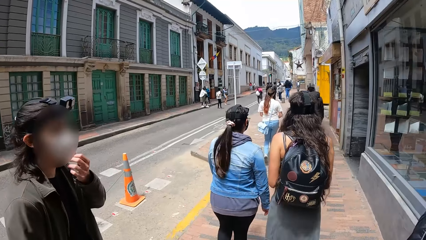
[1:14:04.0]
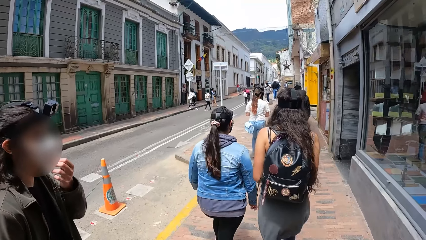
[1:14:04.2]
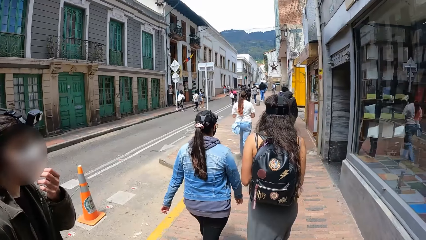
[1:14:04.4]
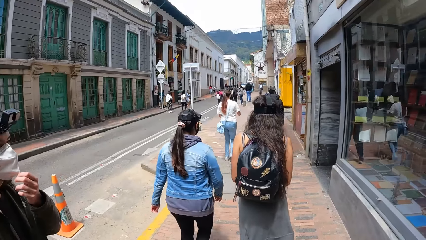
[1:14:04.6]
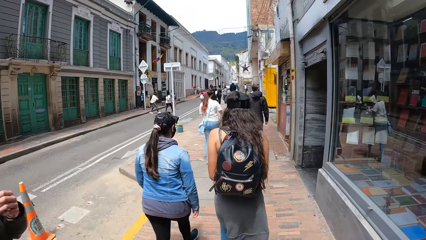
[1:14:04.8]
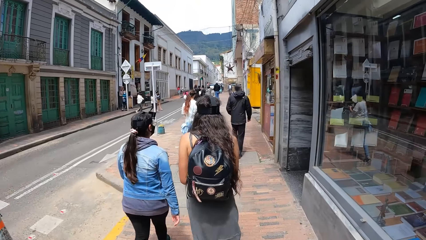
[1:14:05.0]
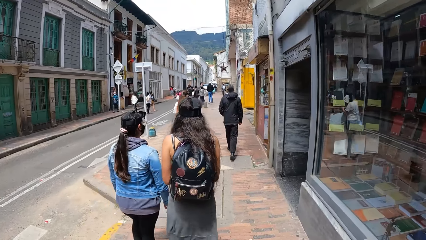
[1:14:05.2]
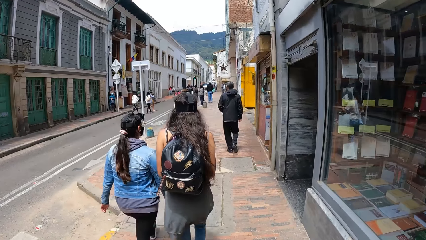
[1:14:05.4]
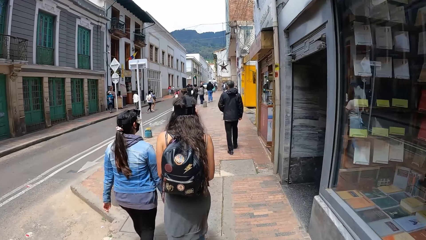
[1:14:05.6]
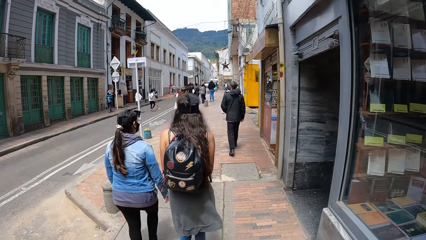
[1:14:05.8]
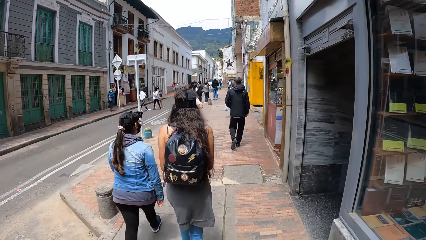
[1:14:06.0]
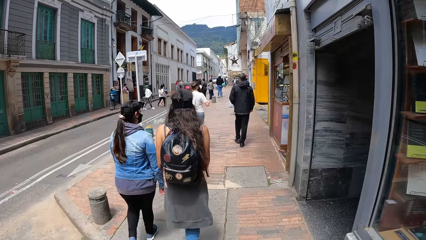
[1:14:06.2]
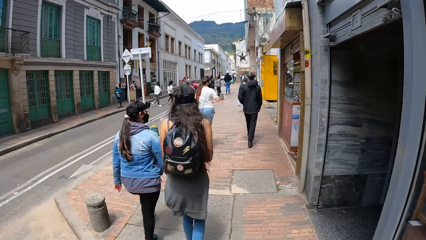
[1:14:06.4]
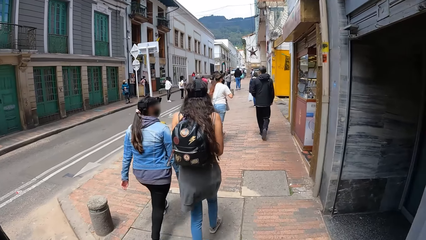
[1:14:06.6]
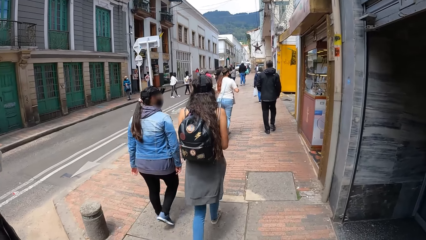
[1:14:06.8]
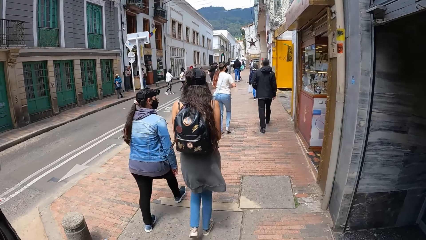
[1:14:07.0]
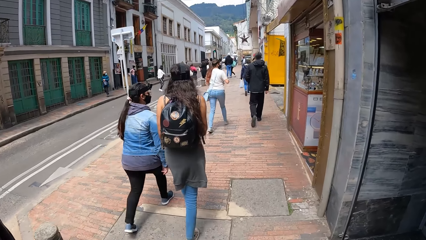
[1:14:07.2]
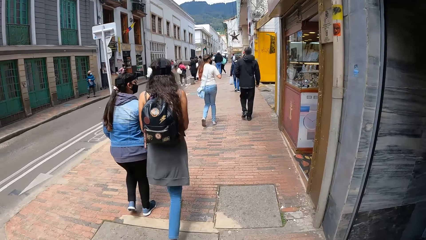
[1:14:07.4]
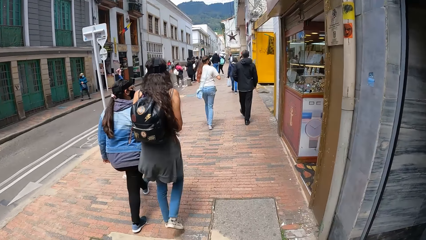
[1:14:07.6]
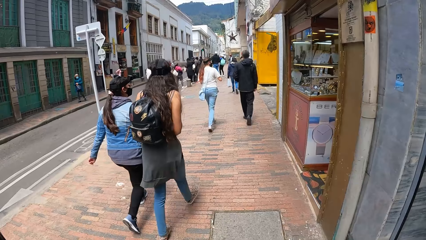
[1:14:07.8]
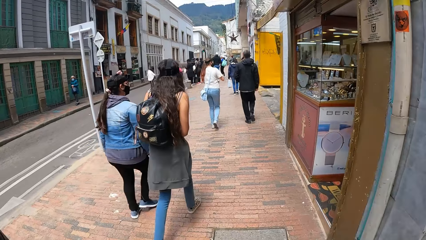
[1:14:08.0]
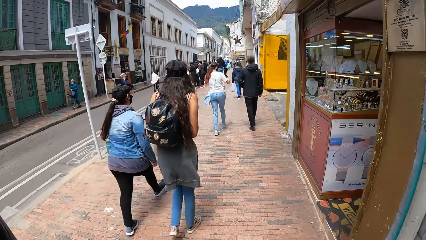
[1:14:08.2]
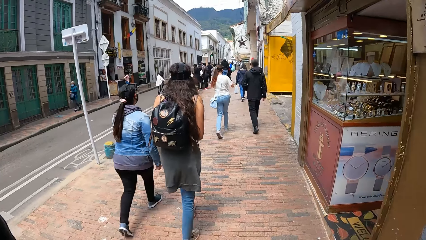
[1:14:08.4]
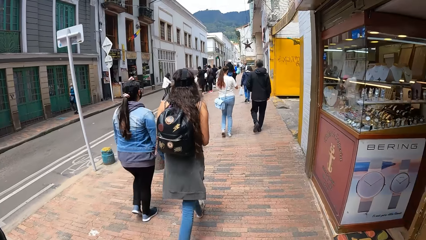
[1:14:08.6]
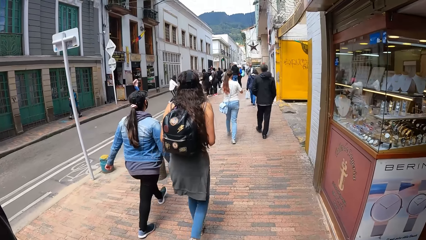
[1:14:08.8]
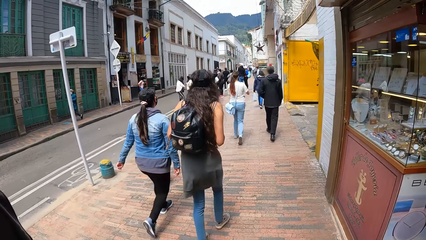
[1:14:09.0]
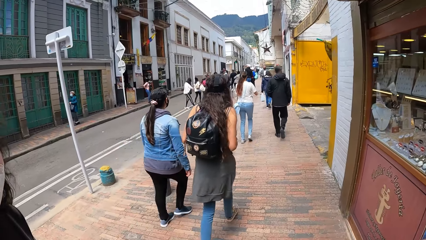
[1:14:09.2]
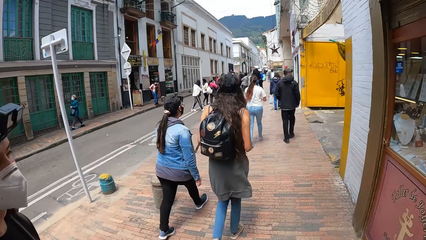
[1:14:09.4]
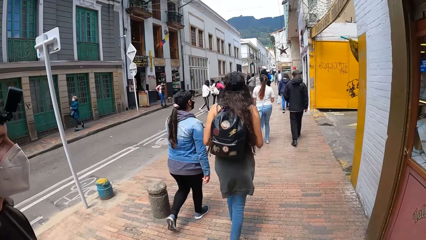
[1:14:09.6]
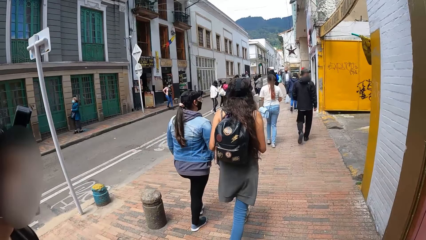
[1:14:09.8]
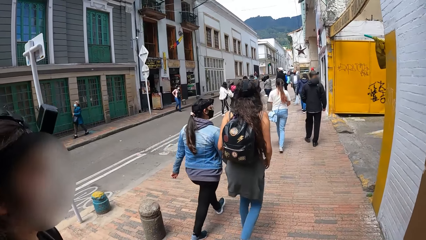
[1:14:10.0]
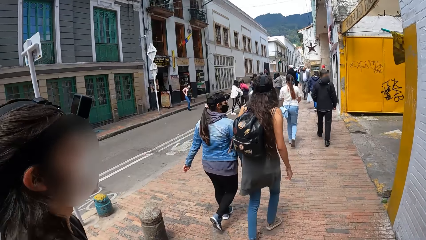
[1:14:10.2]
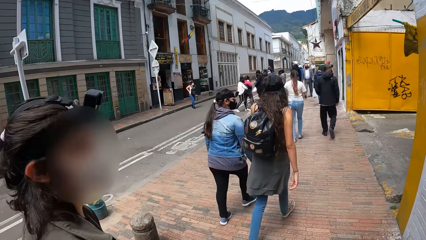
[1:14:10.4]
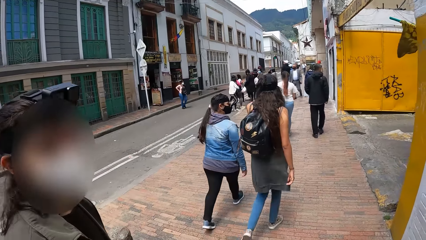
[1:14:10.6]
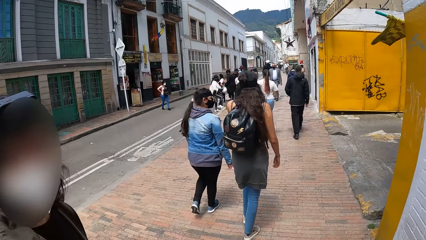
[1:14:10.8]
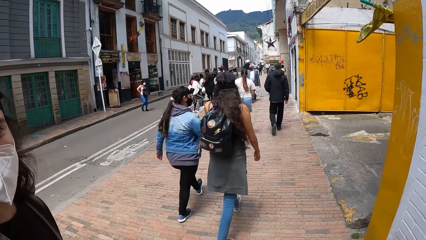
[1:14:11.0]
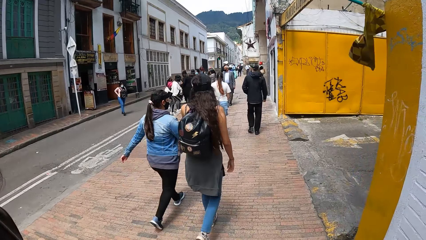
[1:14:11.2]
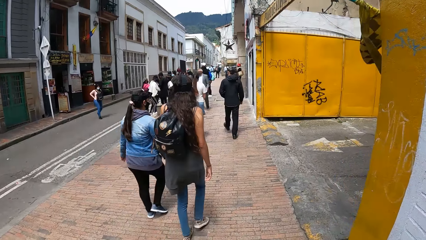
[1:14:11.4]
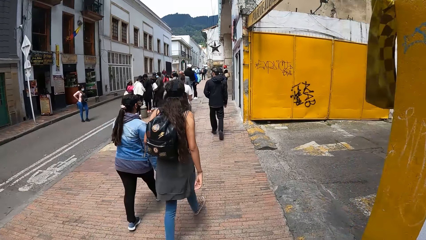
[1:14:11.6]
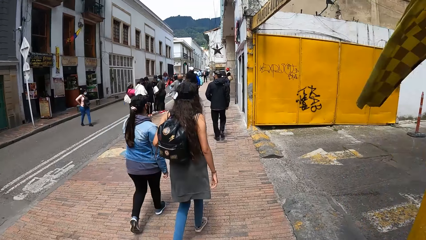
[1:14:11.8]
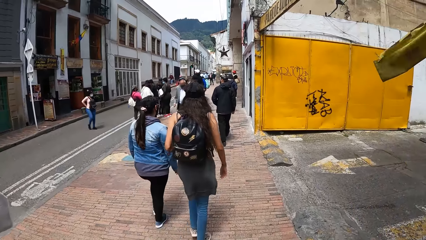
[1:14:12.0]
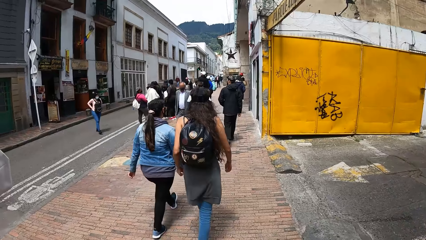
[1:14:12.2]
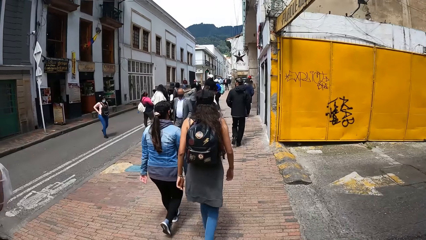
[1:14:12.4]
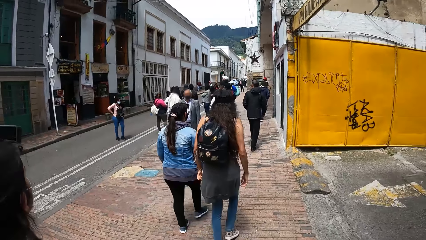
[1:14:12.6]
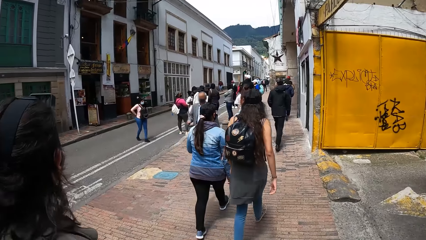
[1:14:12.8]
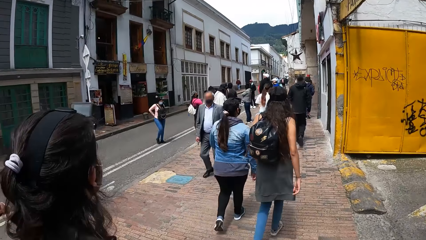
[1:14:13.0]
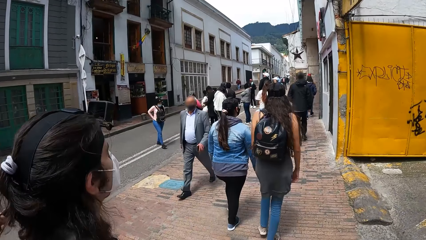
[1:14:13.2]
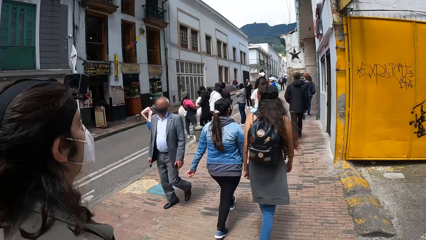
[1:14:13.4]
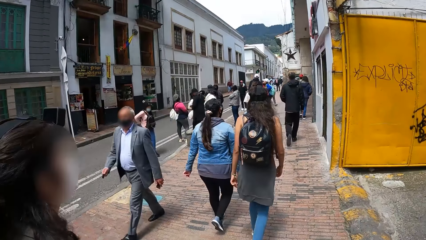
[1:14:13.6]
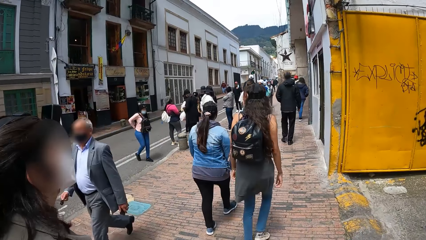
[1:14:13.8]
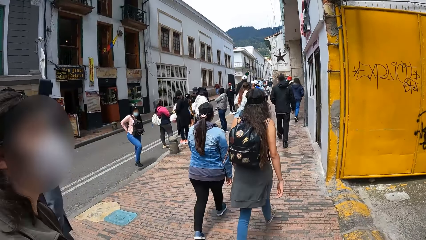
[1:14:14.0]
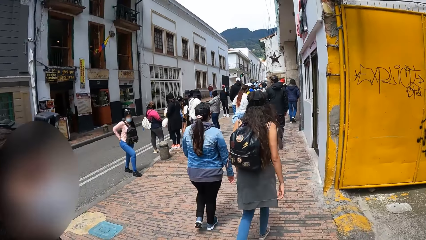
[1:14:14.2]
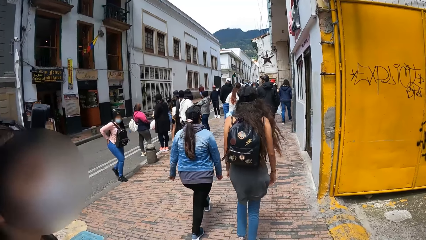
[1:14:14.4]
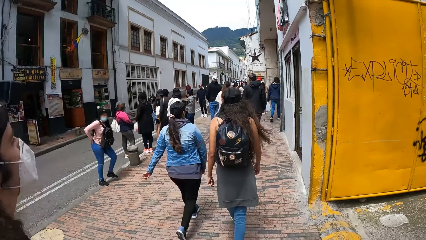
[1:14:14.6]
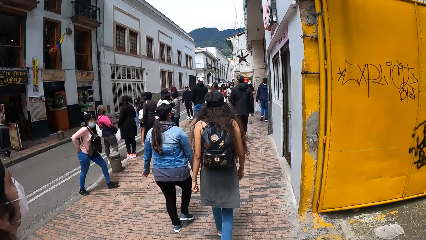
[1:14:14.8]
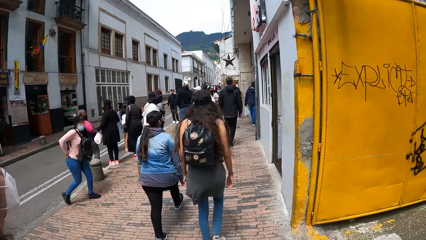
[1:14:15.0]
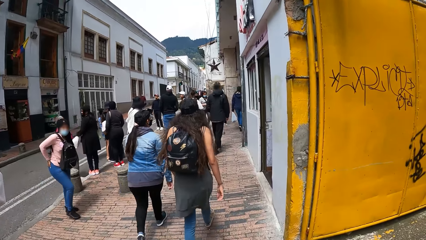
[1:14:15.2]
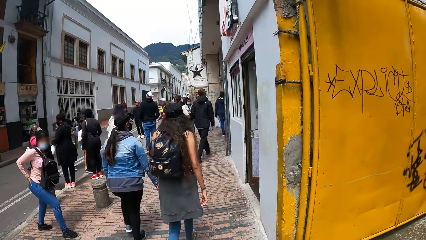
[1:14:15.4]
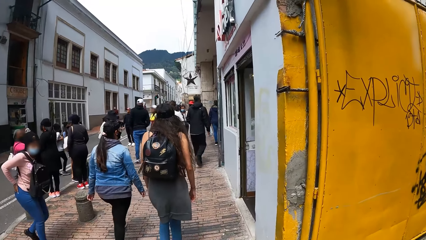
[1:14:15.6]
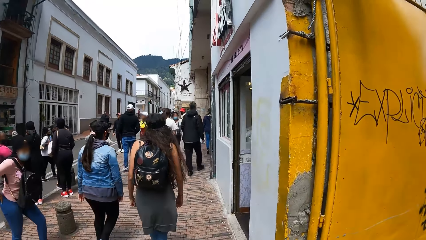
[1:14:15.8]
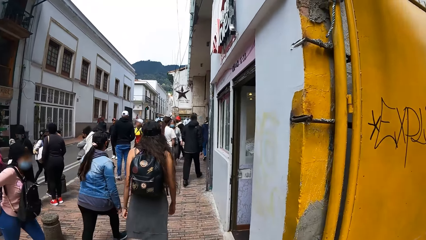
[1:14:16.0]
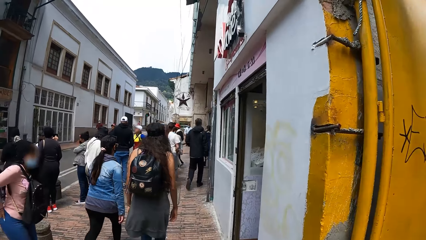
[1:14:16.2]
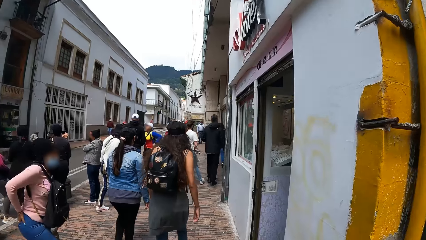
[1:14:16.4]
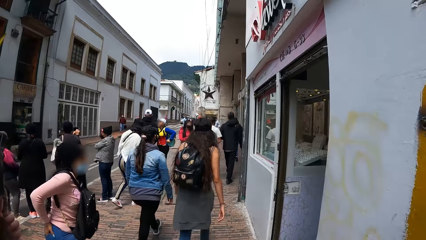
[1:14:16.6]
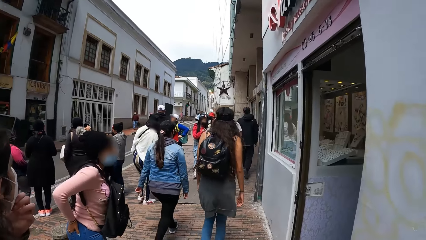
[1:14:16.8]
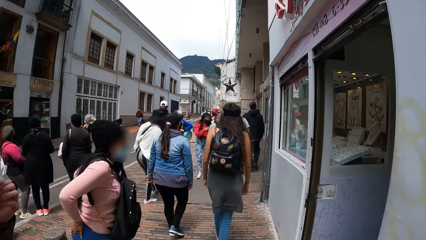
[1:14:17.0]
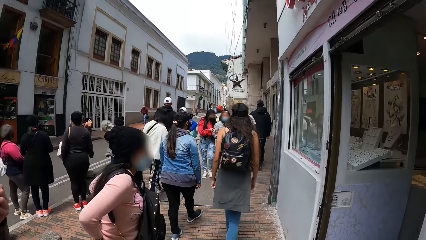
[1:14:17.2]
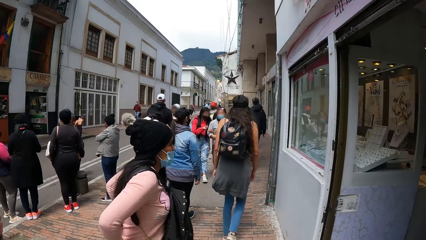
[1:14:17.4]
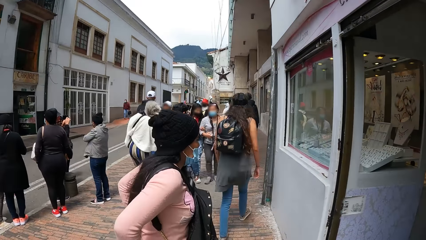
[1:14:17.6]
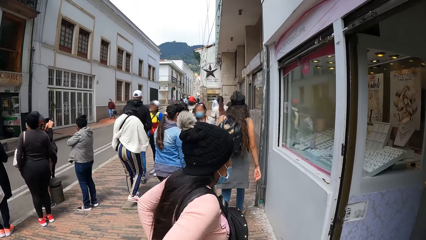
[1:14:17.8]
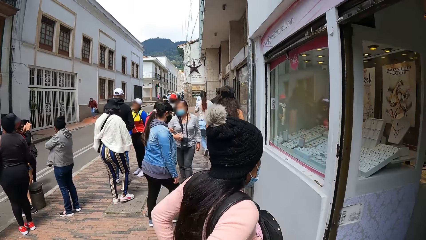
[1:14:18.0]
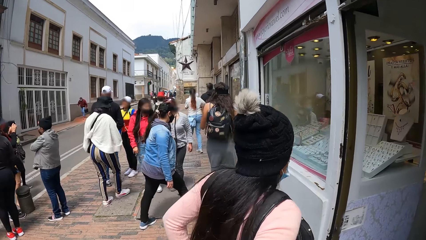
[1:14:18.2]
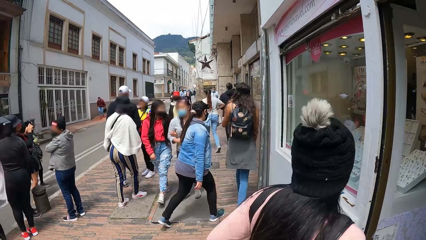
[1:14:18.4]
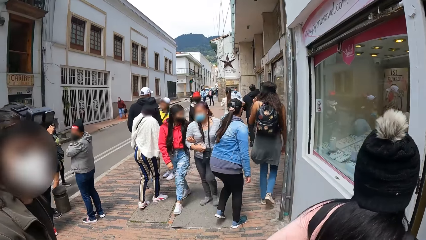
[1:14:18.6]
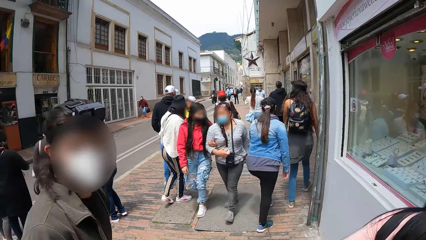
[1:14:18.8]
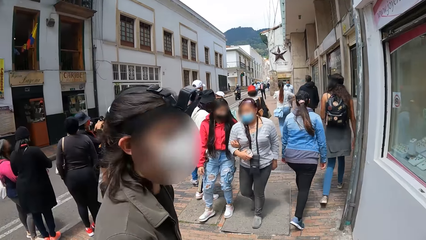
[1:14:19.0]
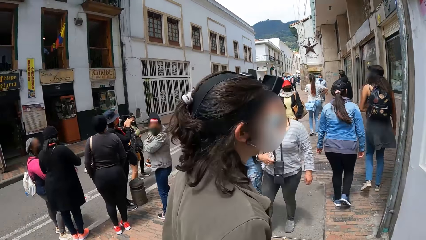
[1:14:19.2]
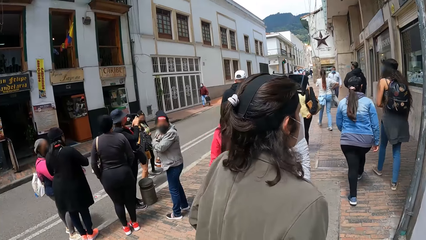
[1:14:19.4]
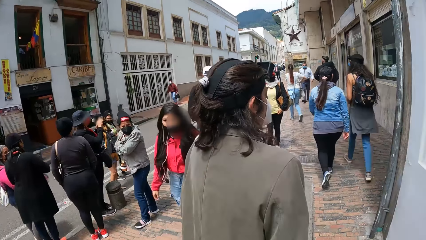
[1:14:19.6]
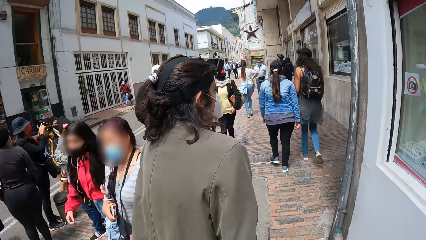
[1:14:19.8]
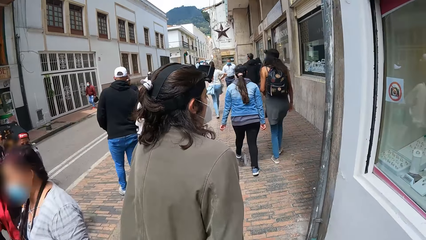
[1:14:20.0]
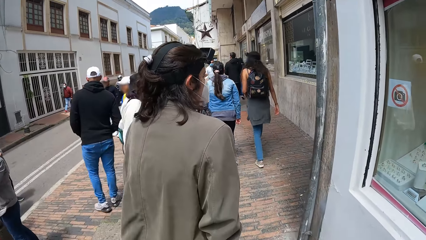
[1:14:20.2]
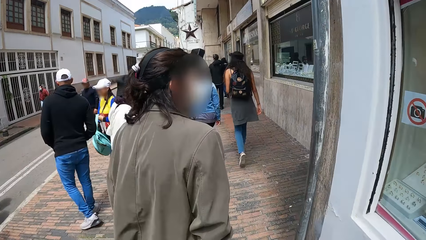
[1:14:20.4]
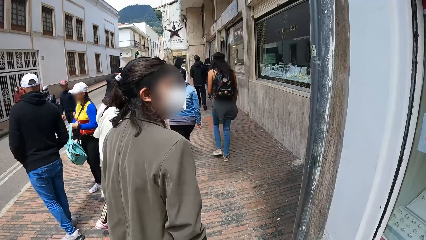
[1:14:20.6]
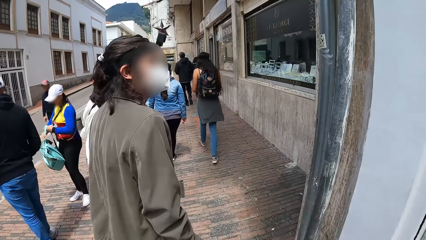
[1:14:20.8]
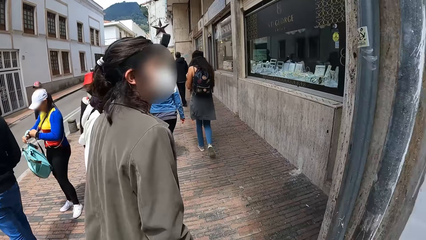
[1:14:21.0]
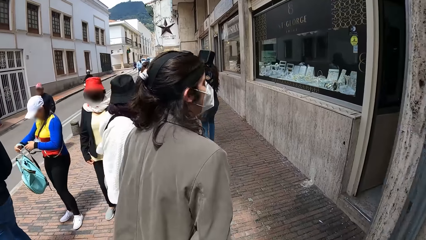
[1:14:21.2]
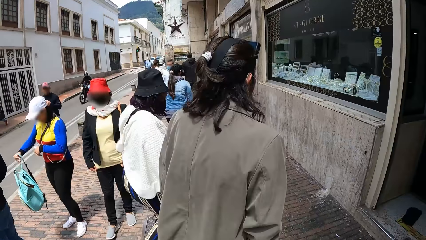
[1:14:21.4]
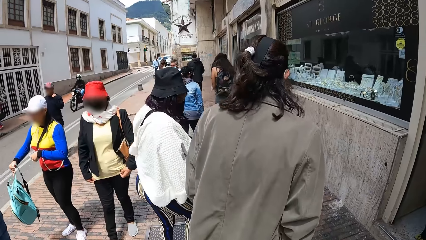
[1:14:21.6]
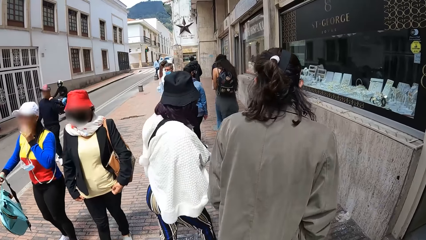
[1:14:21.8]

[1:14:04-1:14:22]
The man adjusts a nose mask on his face with his left hand. He adjusts the nose mask on his face with his left hand again.
